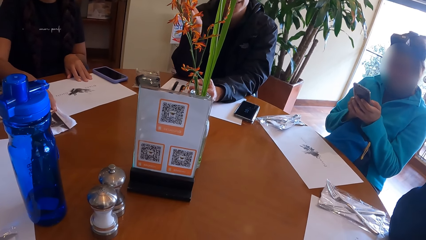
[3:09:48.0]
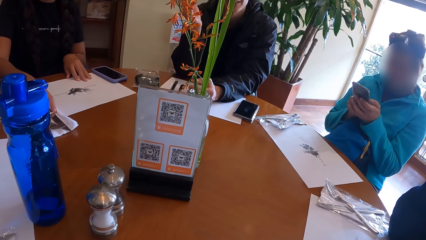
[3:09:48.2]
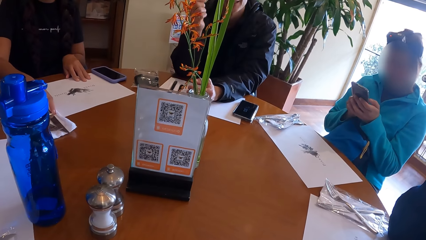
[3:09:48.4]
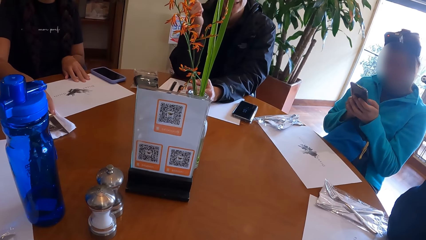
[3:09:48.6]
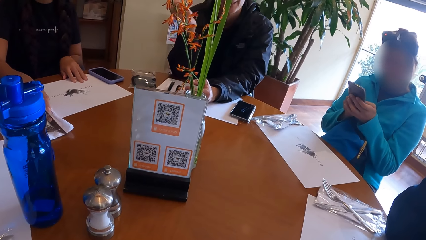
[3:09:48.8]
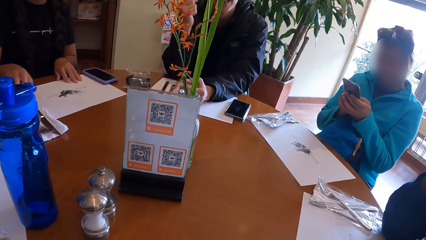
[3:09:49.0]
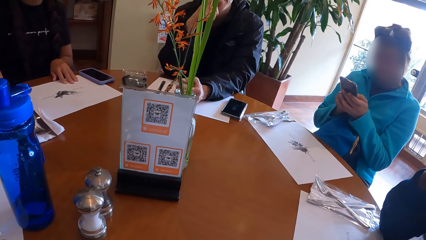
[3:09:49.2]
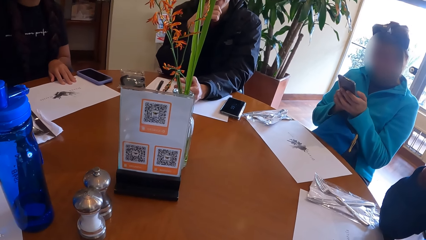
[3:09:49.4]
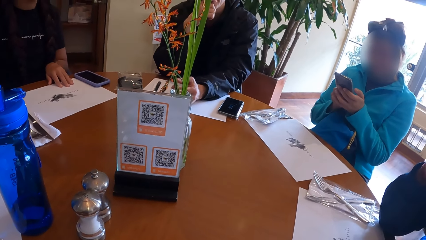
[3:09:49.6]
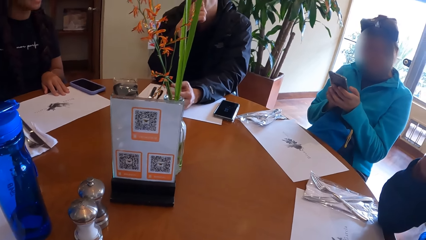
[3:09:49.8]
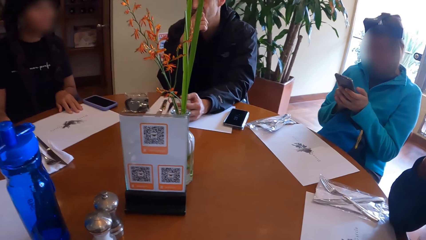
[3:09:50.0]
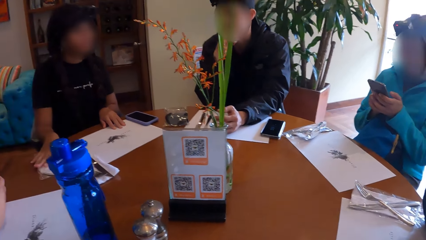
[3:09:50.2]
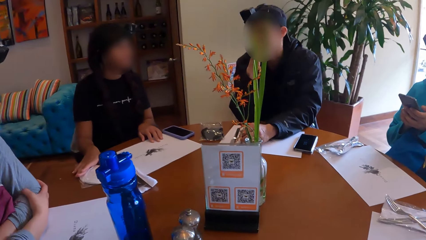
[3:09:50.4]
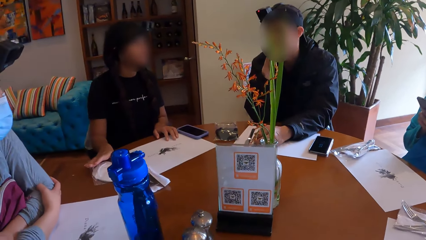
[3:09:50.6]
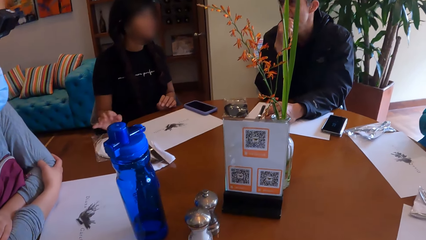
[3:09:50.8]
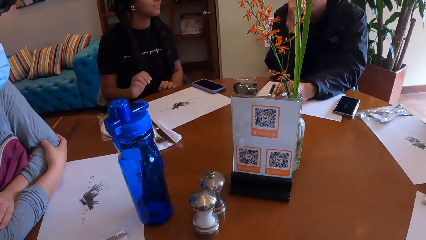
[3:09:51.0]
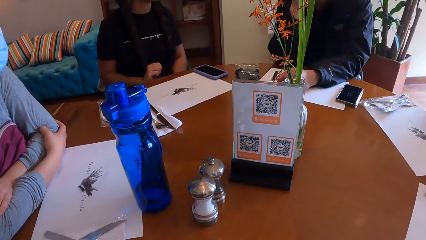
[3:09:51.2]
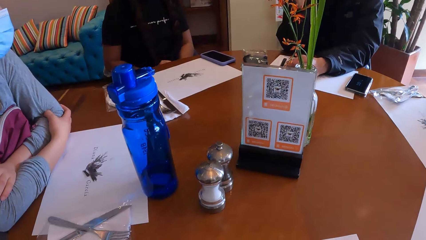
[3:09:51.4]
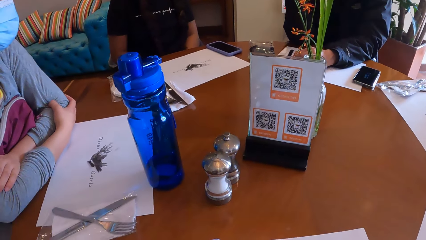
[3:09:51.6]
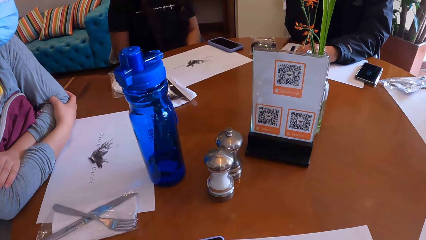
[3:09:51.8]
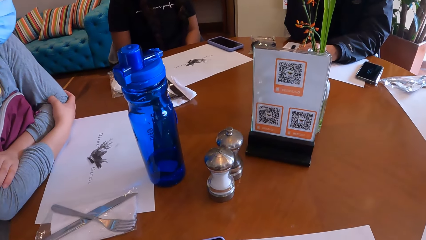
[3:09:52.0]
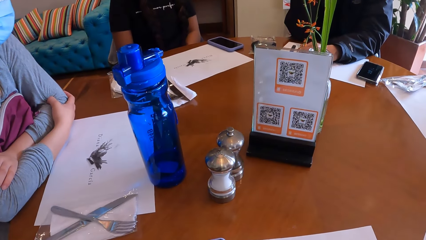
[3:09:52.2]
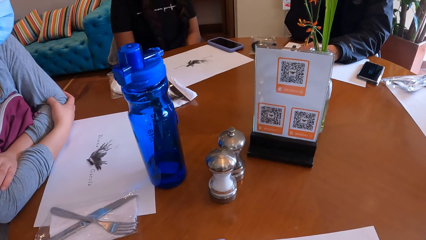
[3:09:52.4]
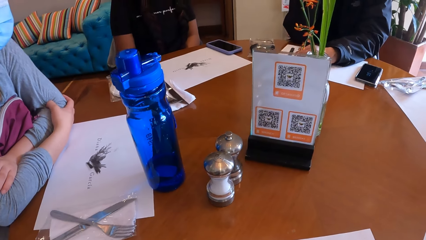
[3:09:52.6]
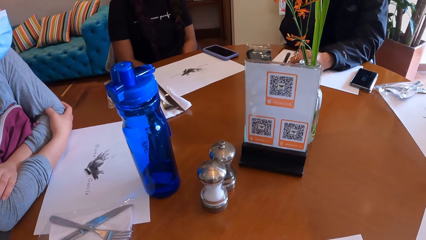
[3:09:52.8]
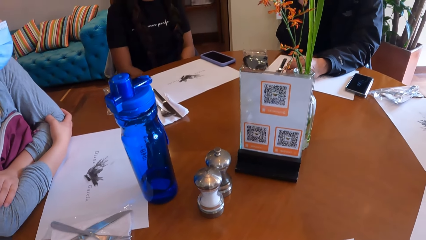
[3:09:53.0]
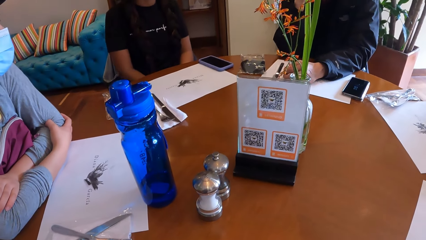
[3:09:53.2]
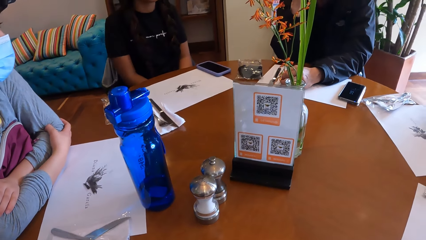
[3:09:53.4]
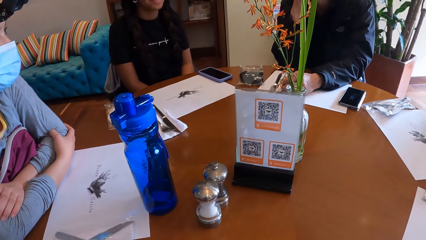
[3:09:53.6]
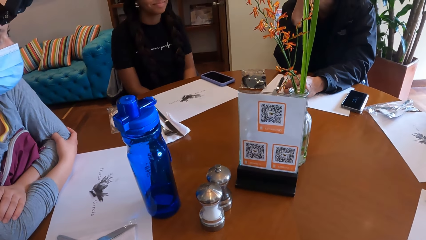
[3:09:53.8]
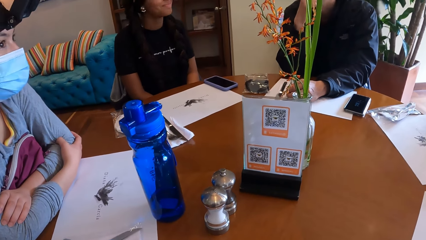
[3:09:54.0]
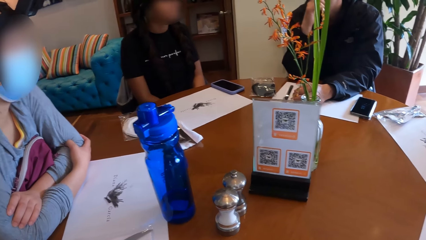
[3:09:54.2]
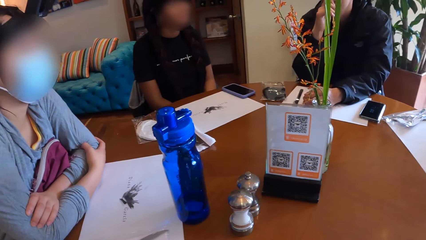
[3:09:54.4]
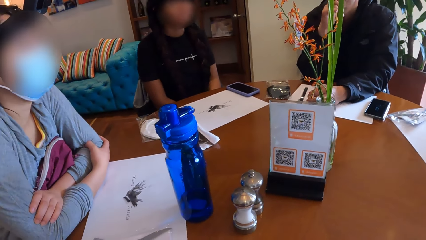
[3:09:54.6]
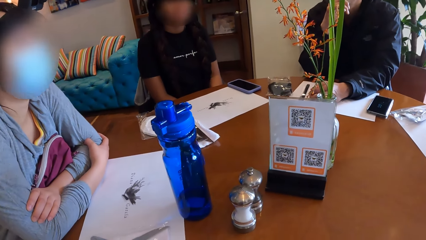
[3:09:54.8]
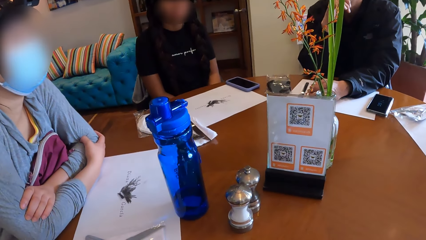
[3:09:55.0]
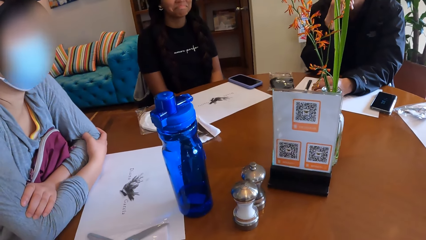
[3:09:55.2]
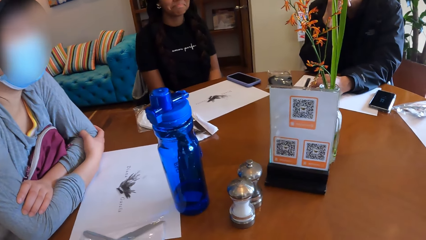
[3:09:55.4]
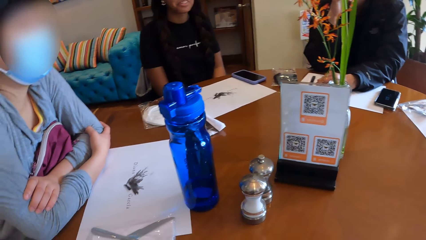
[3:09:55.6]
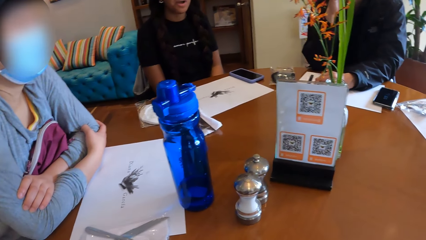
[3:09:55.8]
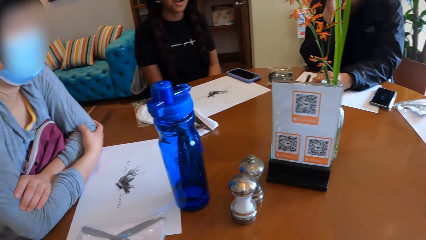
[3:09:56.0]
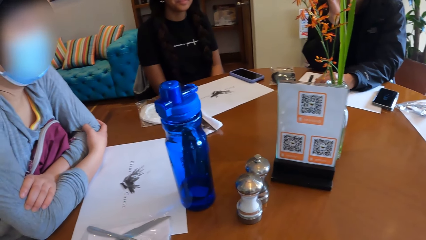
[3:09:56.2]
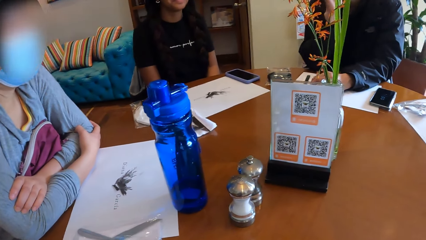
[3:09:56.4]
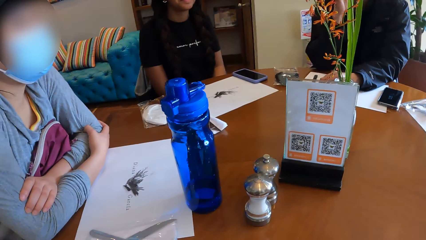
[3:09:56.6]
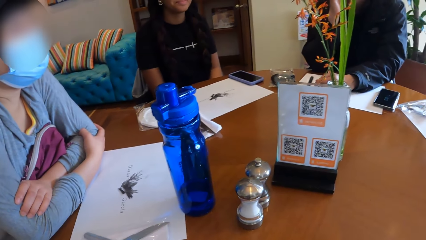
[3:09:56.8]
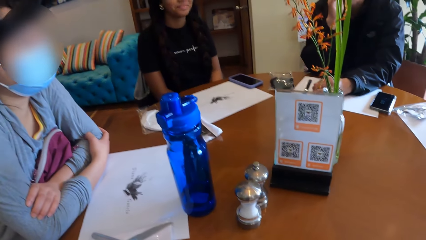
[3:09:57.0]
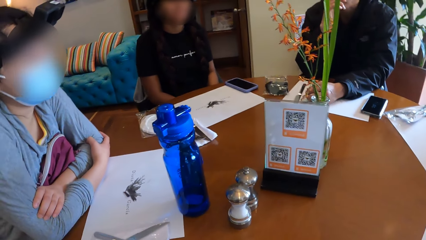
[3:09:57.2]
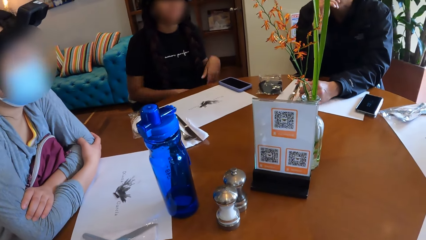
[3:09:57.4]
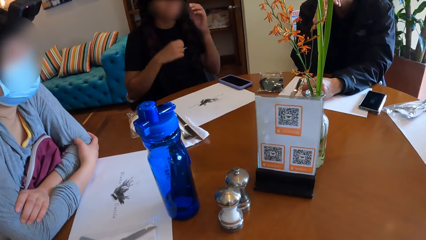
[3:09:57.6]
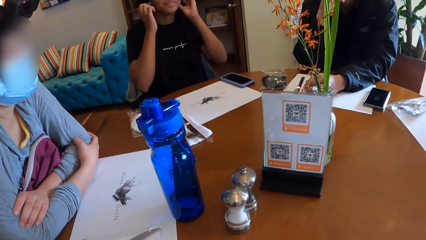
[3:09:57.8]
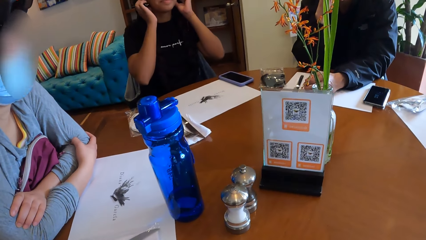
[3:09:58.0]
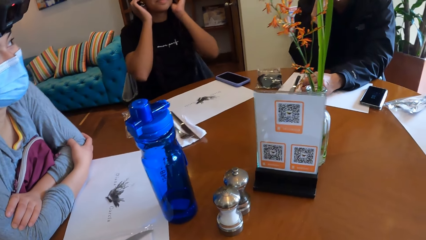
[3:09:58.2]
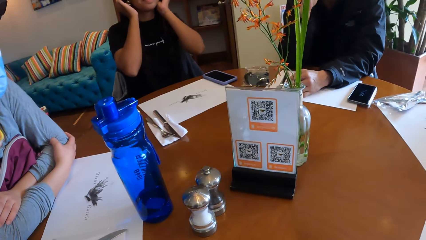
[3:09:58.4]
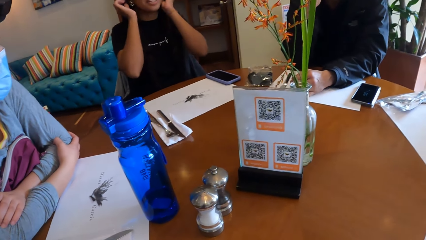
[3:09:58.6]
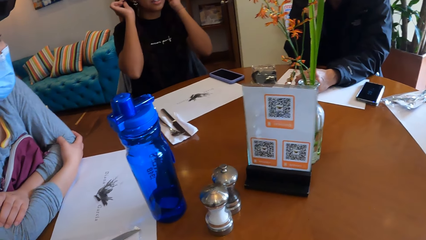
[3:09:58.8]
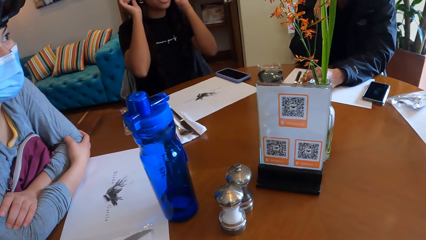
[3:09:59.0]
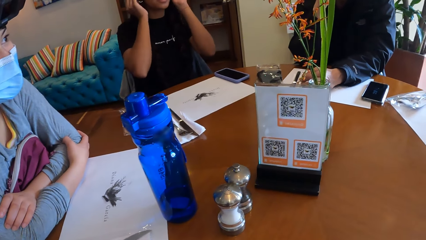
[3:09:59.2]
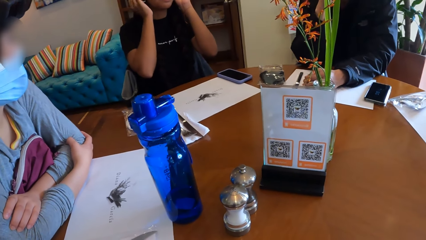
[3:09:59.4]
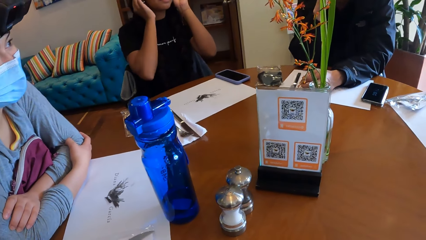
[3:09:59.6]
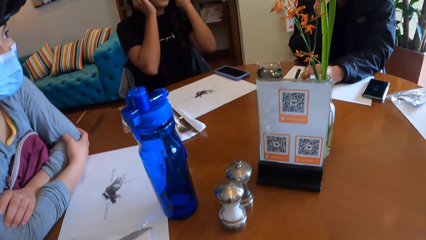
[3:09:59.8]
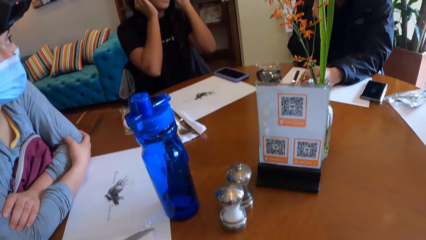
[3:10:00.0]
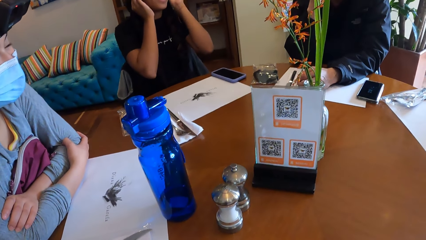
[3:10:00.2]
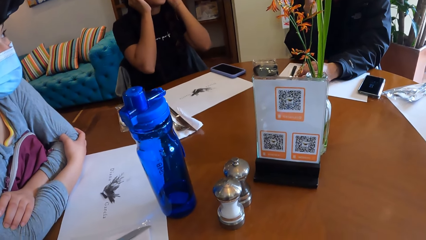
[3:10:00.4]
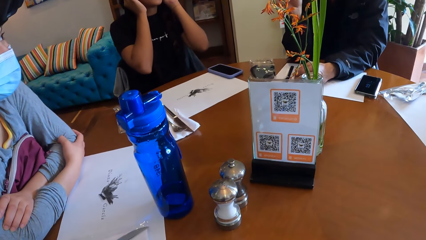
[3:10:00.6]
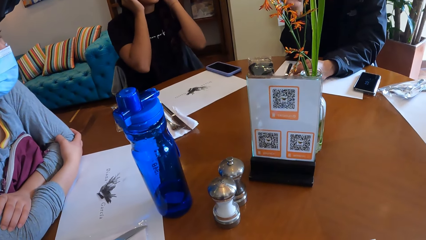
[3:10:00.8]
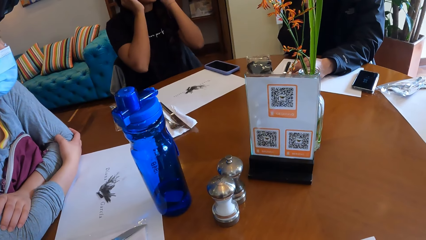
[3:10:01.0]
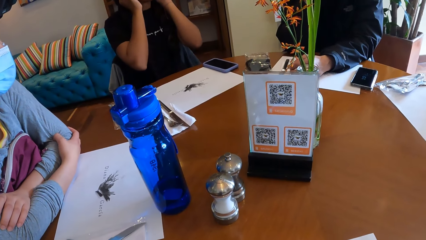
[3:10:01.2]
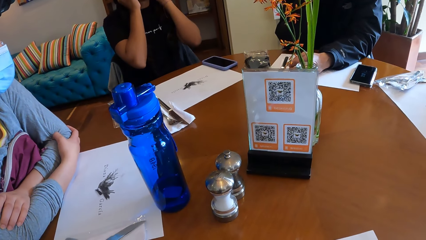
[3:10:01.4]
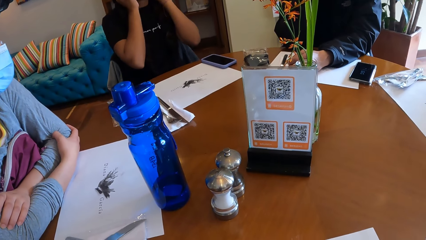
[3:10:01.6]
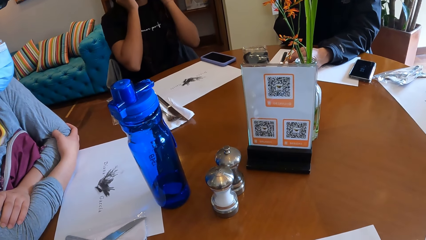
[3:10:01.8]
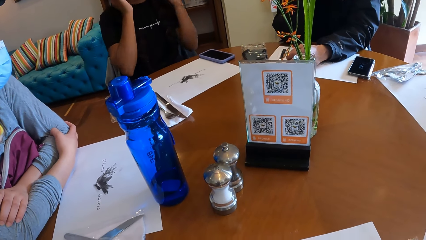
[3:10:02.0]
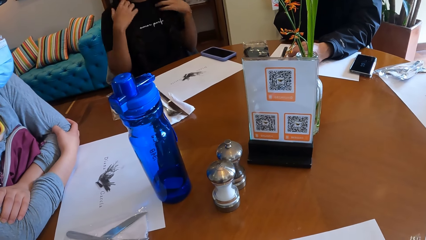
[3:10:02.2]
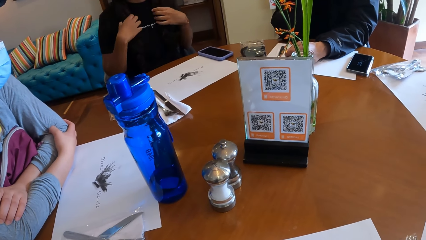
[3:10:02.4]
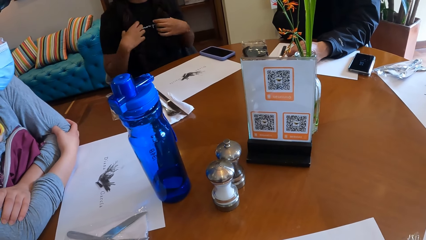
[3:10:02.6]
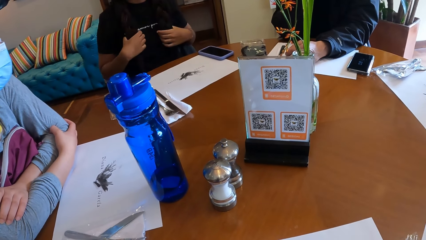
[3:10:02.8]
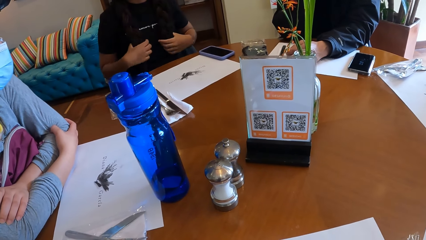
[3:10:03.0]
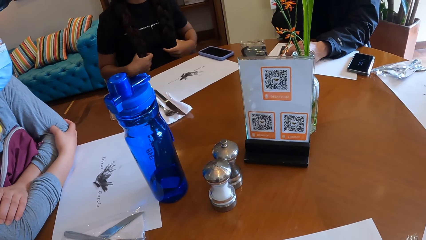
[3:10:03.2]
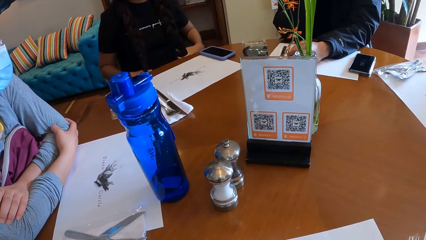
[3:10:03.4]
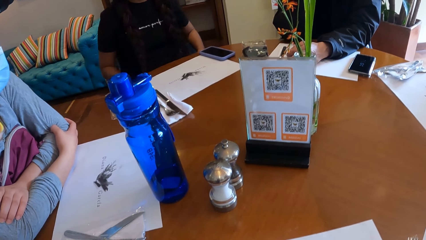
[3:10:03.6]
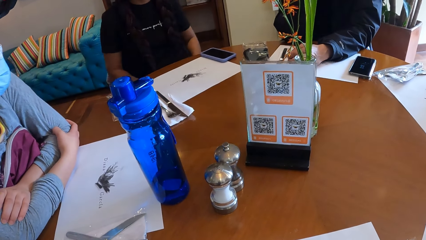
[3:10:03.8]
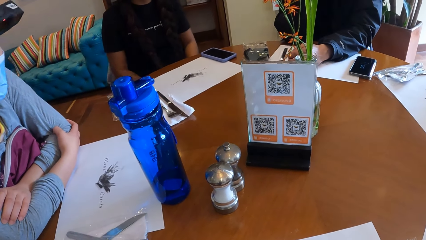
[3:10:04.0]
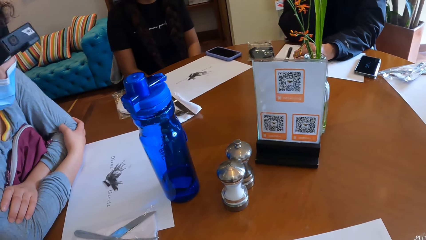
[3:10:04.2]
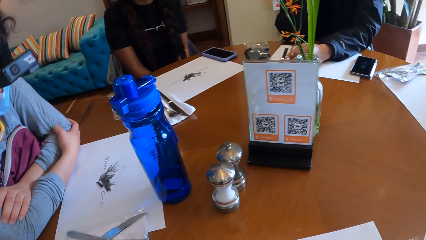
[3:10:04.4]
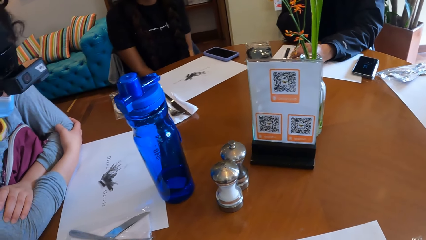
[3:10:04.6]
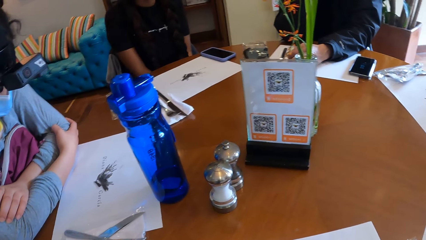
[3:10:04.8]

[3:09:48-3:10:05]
A person holds their chin. Another person touches something. The camera wearer looks around. The other person adjusts a camera. The first person gestures. The other person touches her hair.
